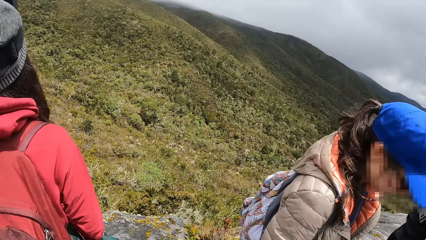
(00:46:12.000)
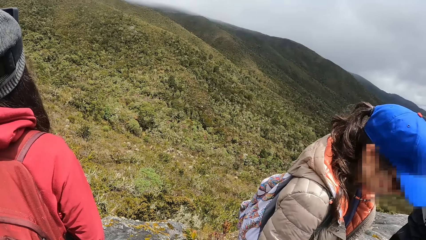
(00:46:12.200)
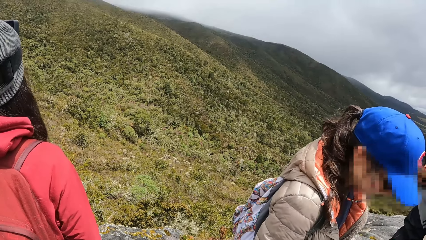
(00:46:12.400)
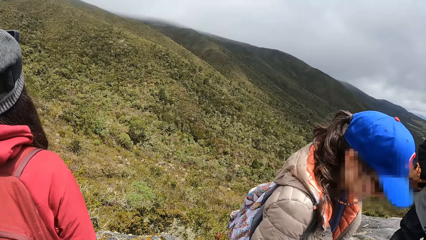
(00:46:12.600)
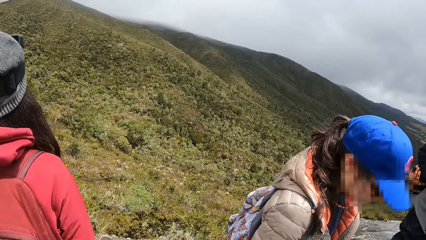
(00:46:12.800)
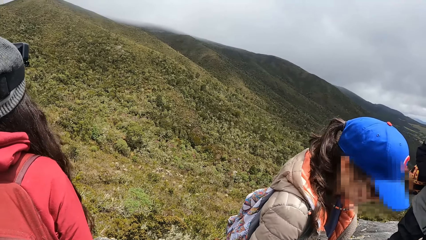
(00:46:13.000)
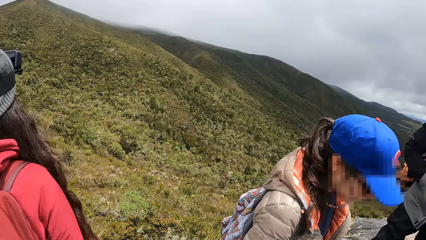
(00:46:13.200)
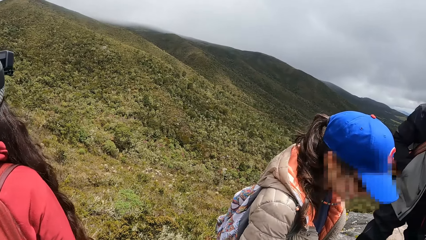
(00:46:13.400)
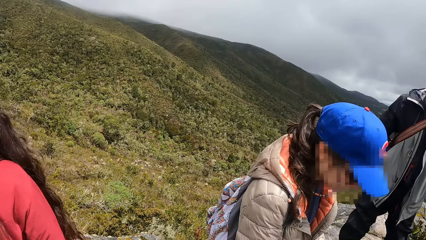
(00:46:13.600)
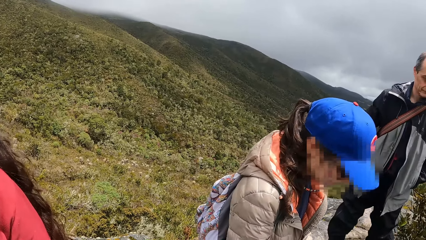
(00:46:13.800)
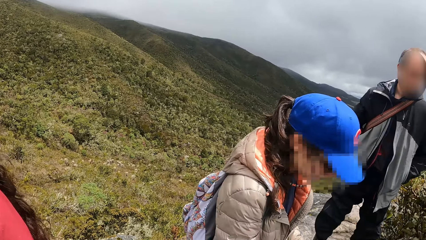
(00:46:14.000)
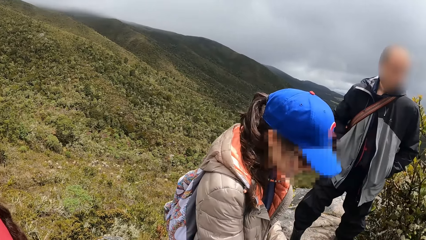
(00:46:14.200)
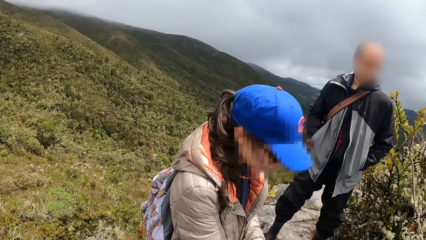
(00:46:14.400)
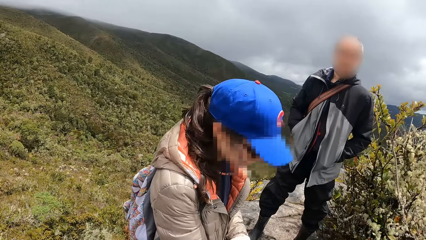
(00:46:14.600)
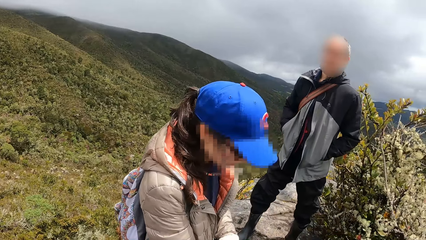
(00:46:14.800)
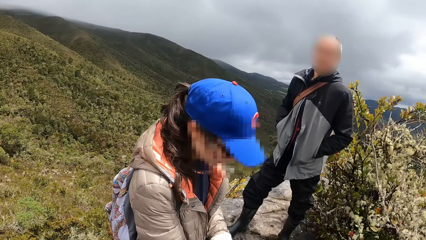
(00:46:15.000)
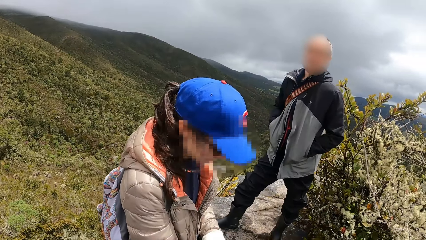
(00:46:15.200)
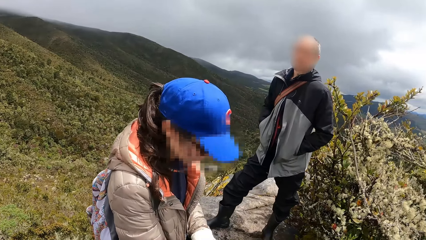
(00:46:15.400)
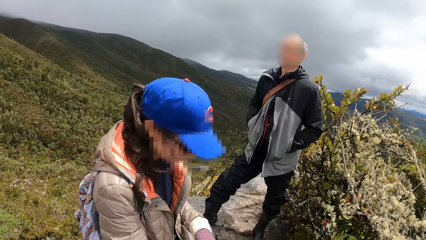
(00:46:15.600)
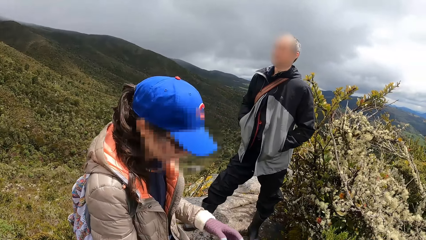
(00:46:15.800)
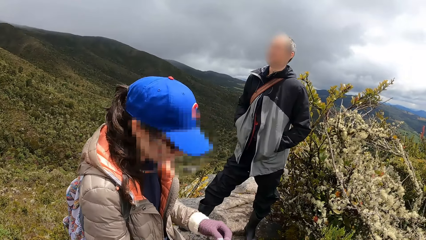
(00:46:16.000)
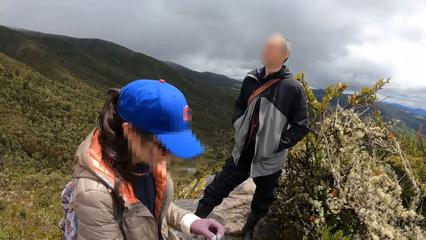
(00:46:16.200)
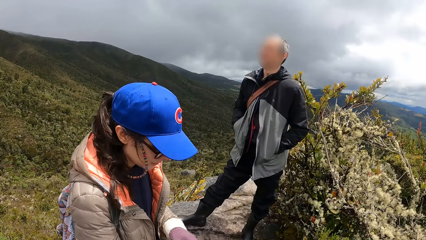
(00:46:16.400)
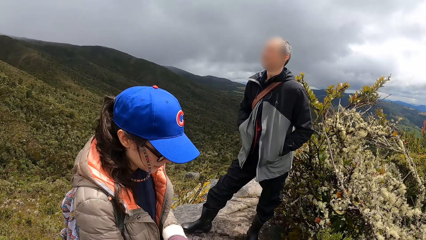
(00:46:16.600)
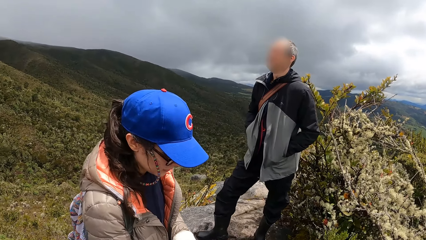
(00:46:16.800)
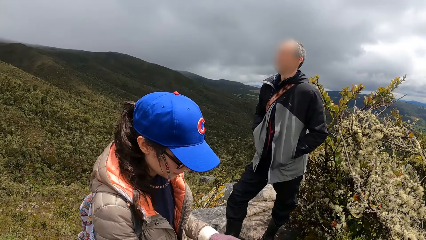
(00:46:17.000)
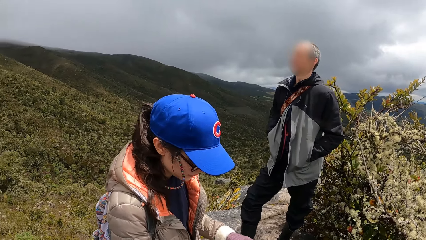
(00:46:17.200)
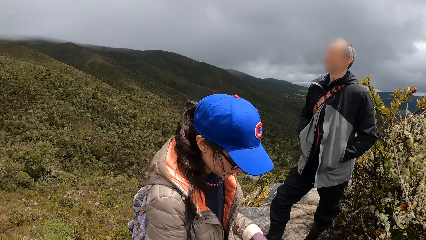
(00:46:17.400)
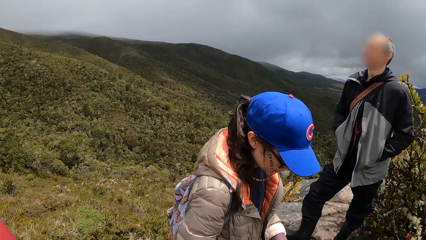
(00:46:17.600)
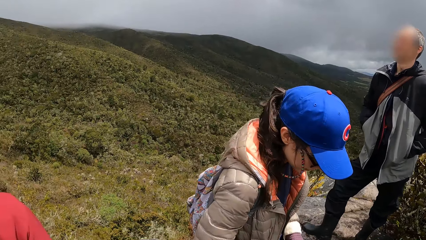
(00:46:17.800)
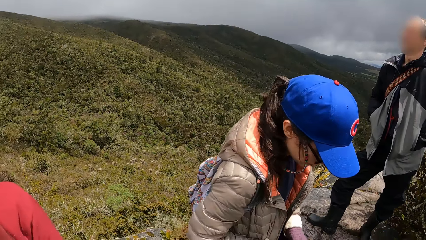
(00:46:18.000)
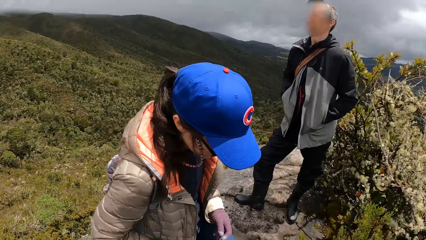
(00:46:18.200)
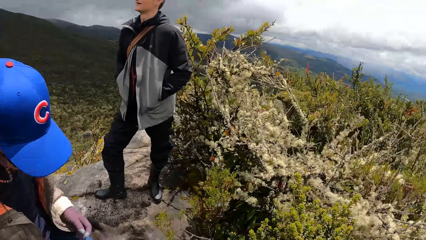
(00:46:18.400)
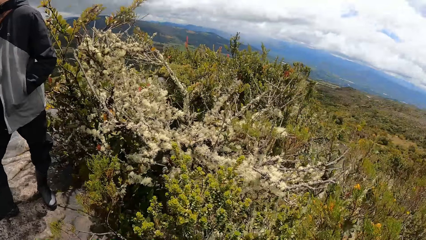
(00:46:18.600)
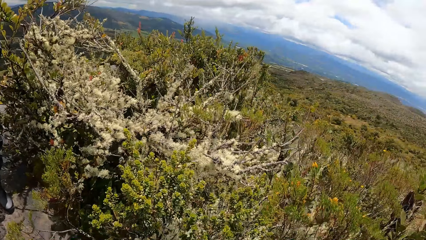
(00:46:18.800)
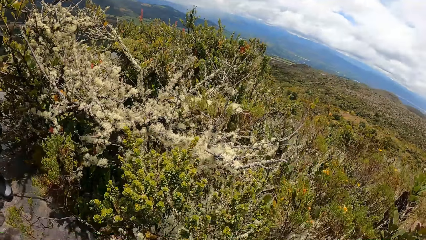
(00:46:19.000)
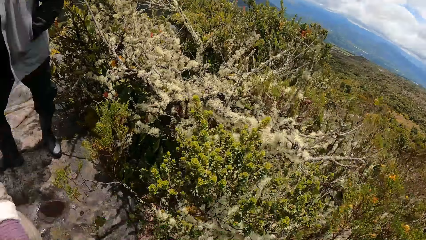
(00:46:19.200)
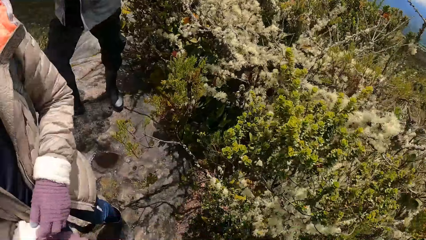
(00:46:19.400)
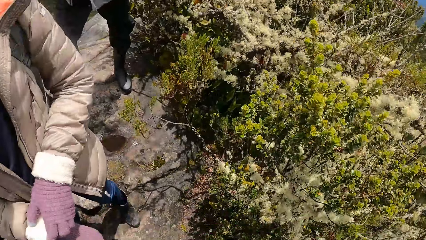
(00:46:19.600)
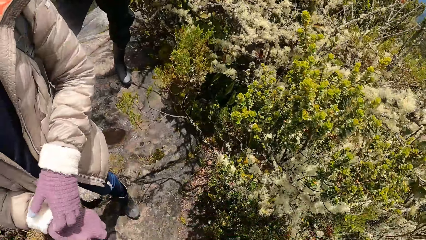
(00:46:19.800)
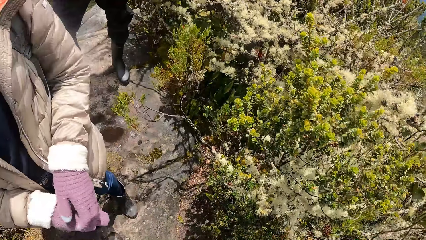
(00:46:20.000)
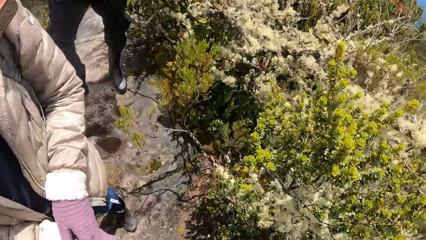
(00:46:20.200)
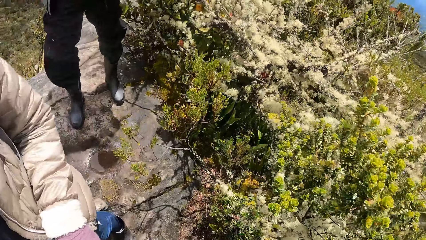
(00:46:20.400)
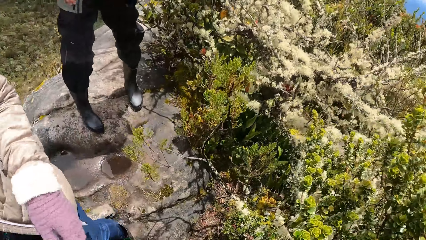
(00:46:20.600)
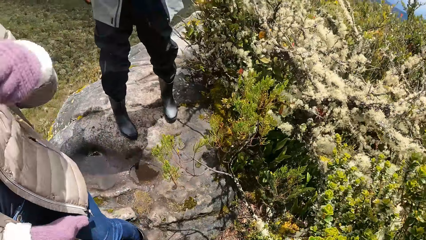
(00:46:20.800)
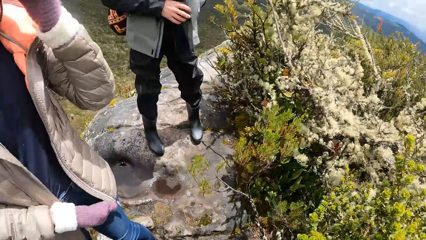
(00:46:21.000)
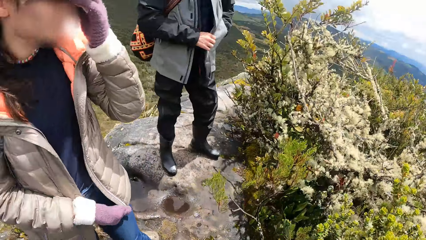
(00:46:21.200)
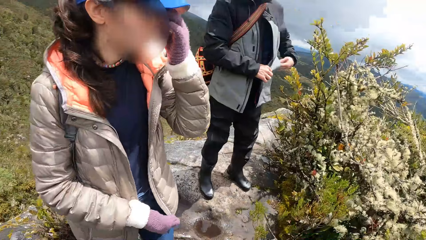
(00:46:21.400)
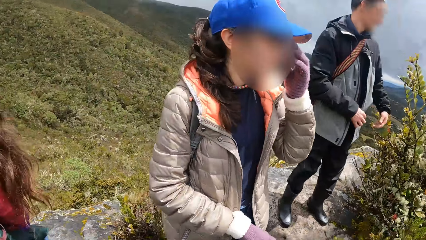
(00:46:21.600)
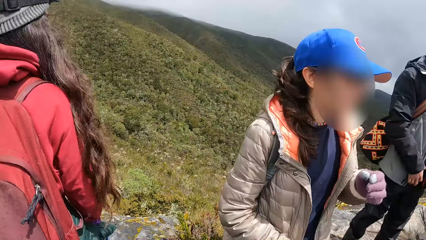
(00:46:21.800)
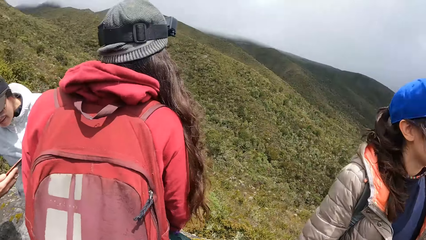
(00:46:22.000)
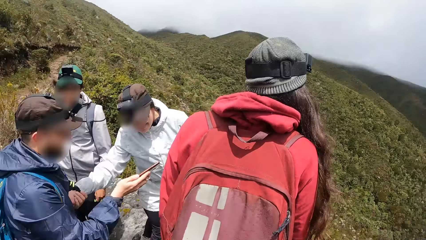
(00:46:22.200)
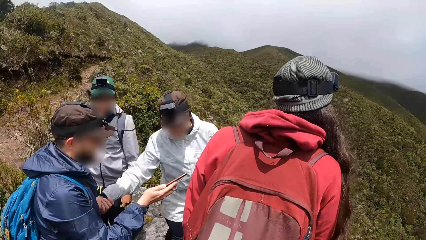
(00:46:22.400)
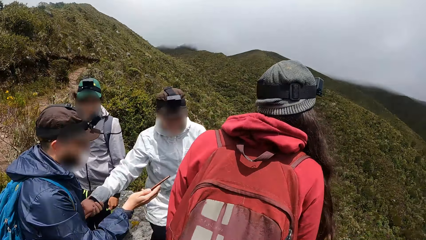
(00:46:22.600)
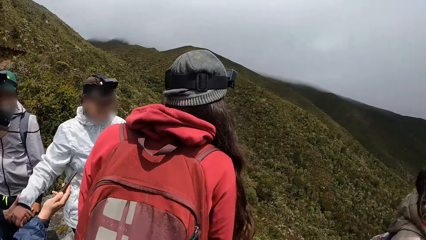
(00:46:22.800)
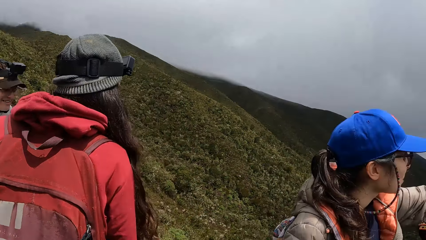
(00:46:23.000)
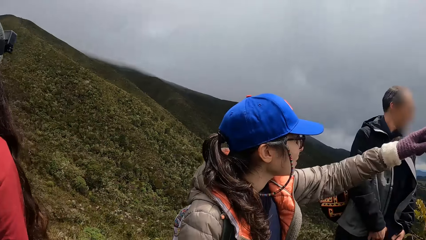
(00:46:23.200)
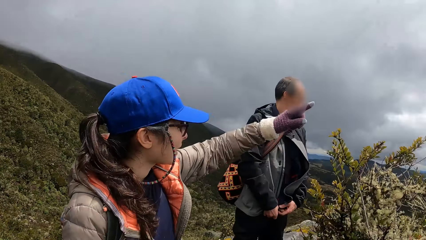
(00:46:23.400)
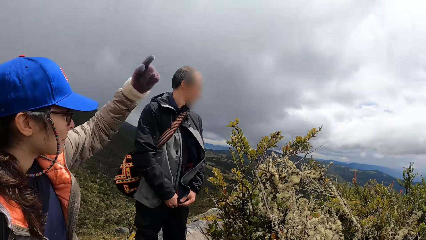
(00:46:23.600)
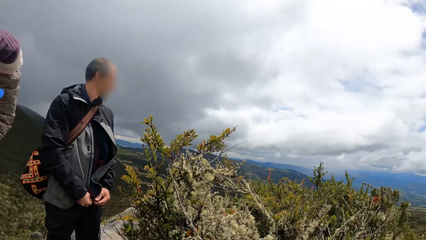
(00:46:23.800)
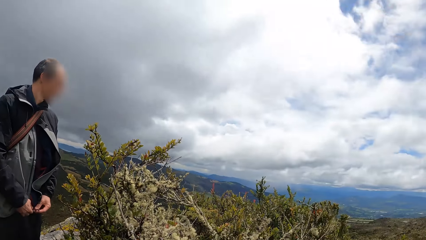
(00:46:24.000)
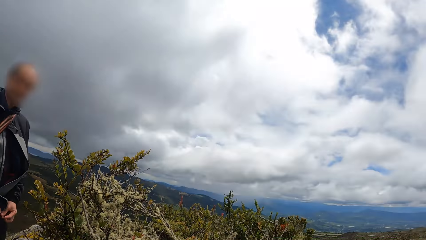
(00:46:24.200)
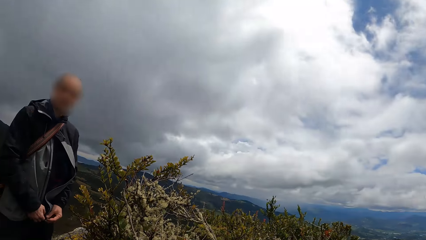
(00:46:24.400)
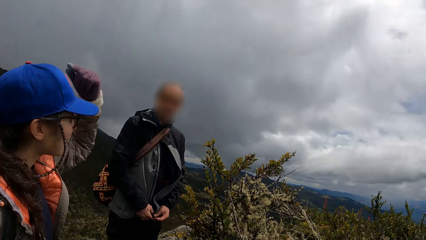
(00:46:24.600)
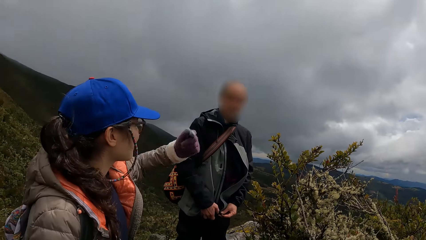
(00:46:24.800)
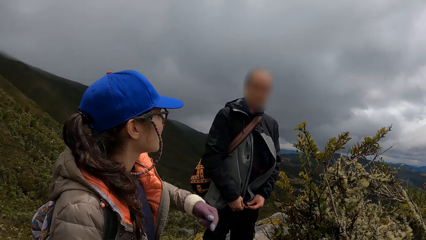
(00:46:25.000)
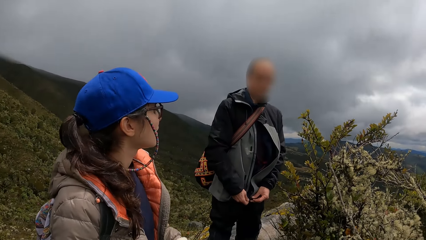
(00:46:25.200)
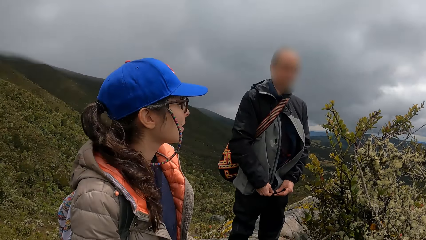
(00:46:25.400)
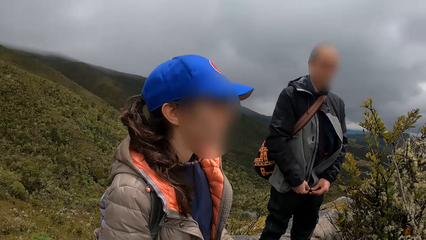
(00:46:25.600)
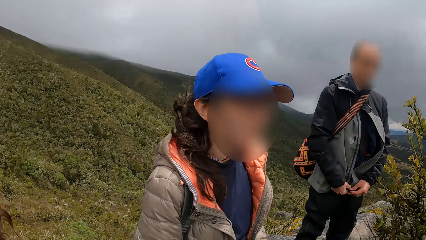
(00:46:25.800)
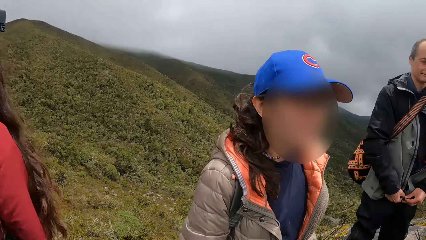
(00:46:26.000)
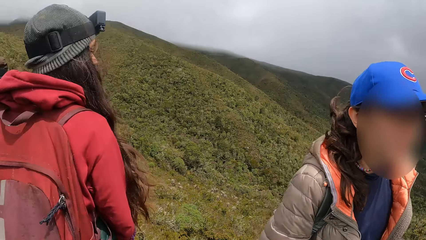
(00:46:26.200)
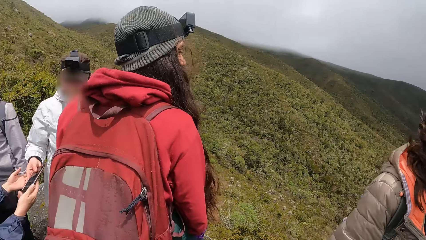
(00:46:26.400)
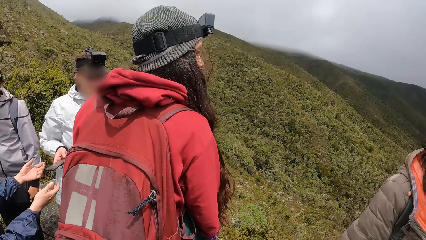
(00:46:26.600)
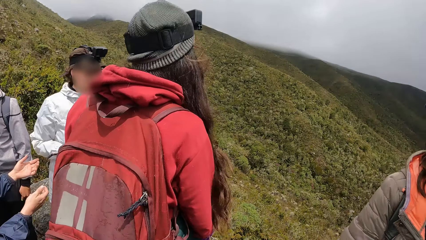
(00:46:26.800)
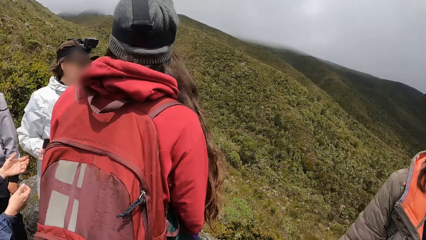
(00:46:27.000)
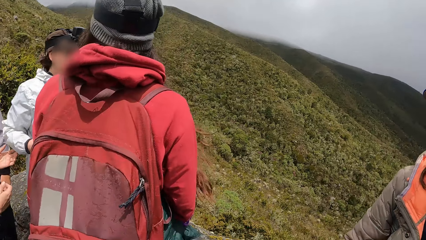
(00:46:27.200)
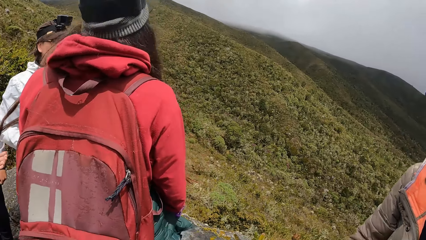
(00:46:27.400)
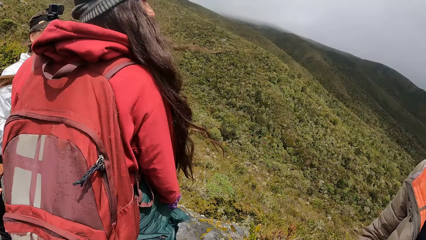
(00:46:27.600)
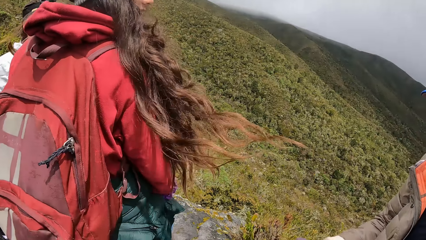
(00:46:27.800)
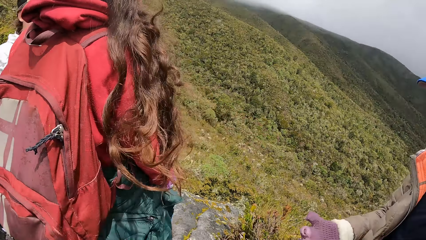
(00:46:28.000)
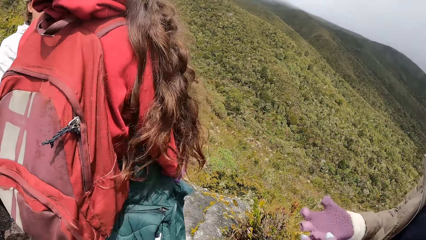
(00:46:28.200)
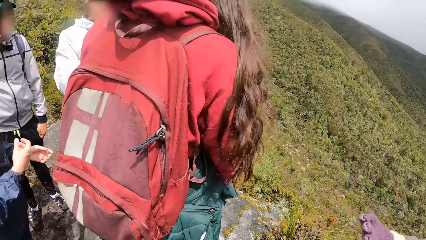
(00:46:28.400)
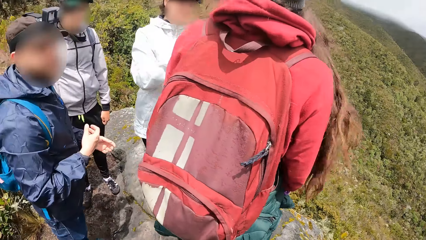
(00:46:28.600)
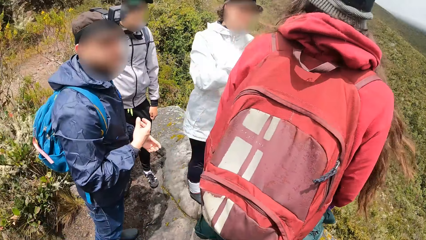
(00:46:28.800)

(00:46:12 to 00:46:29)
A person turns round. The camera wearer turns round. Another person puts on gloves. The camera wearer turns round. The second person adjusts a camera. The camera wearer turns round. A third person operates a phone. A fourth person looks at the phone. The camera wearer turns round. The second person raises the left hand. The camera wearer turns round. The fourth person holds the phone.
